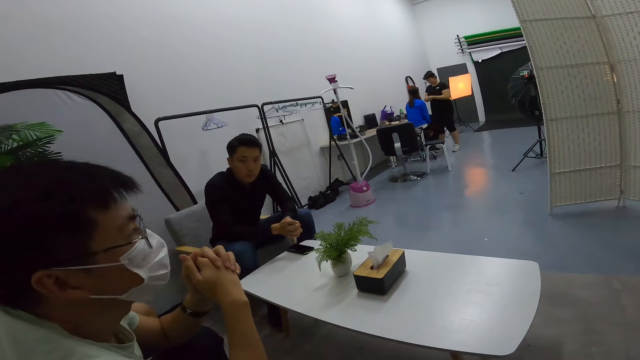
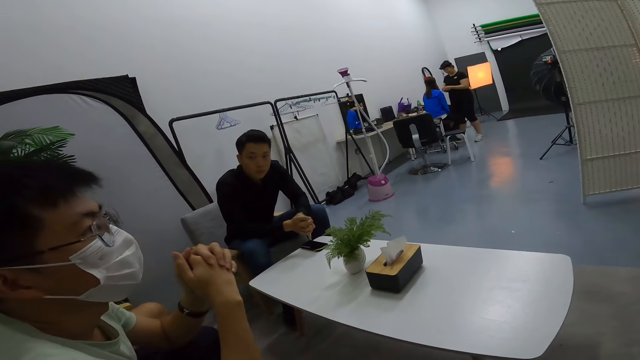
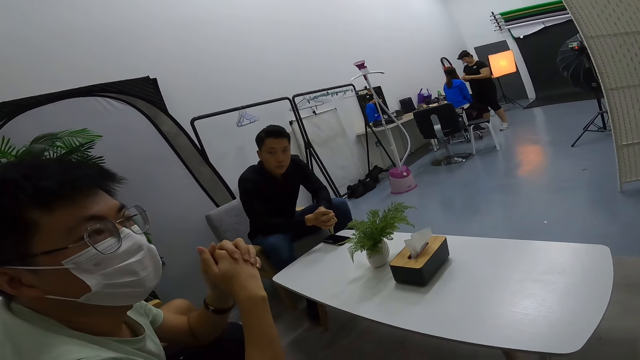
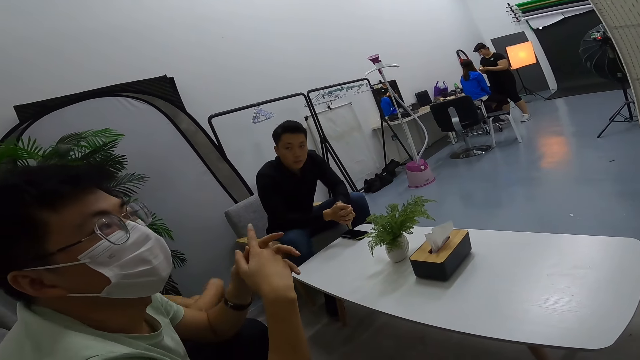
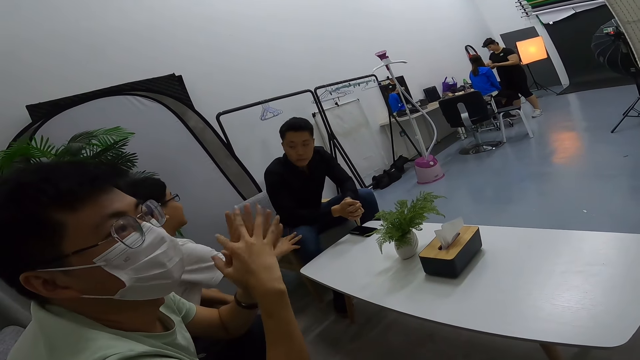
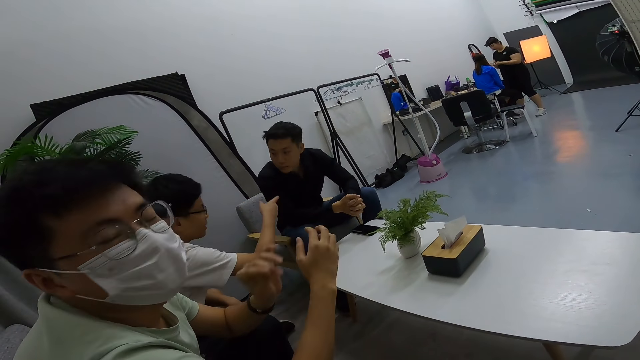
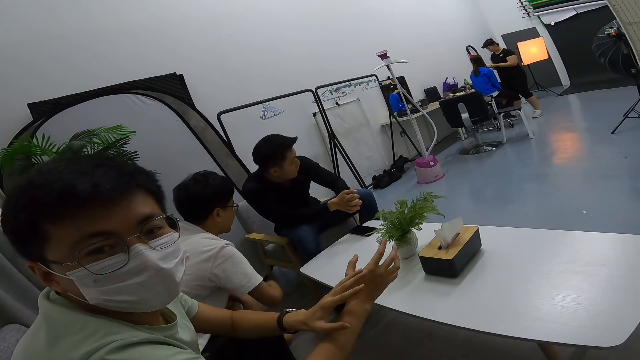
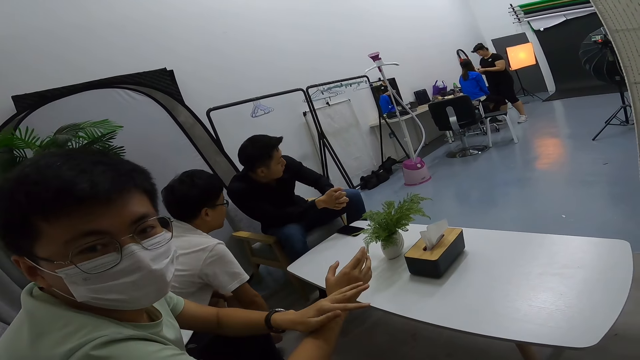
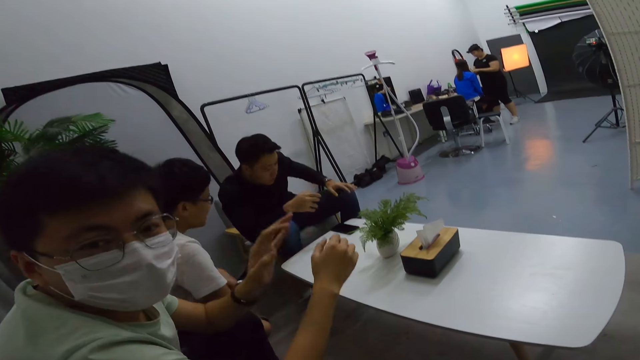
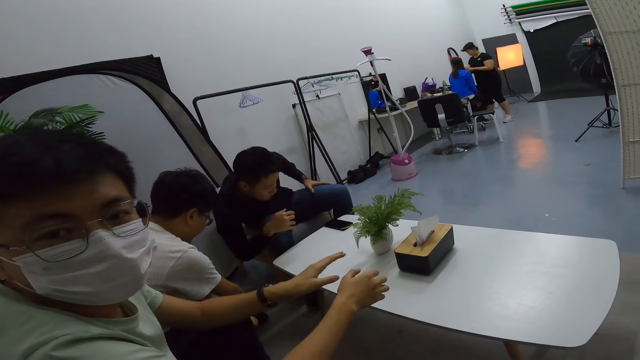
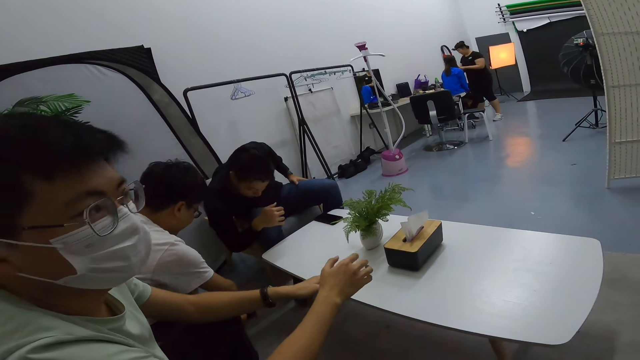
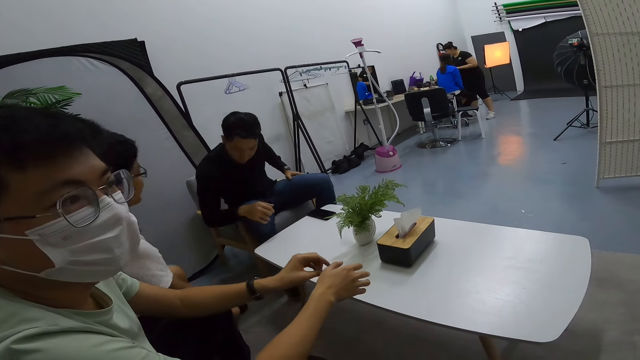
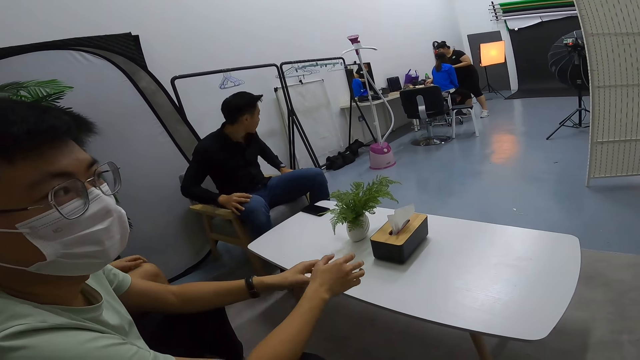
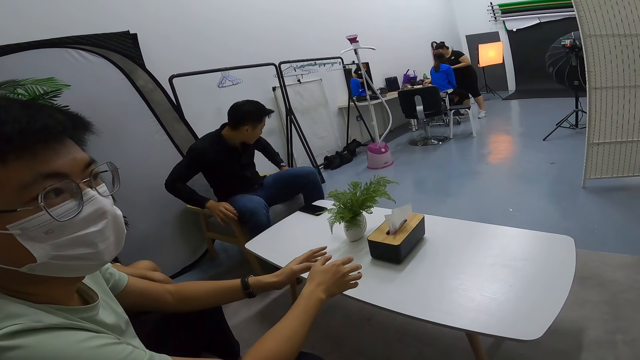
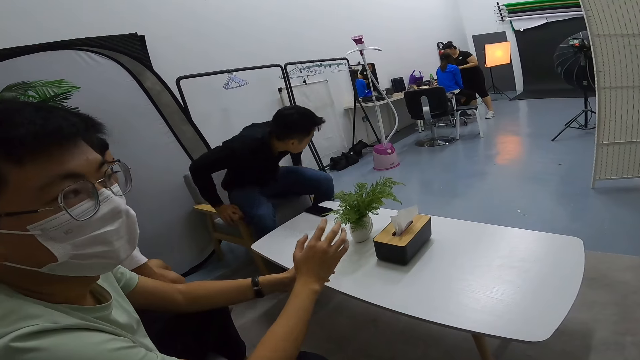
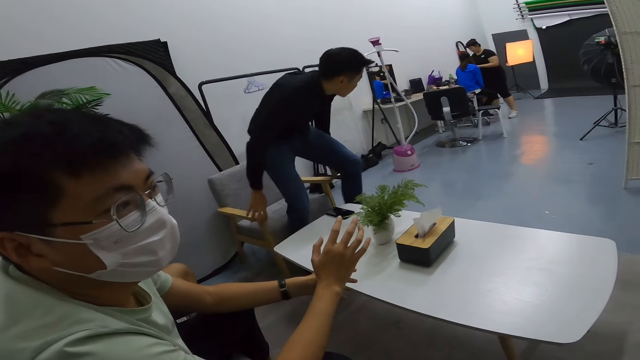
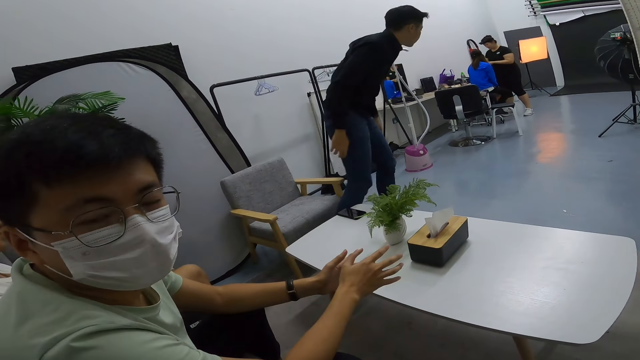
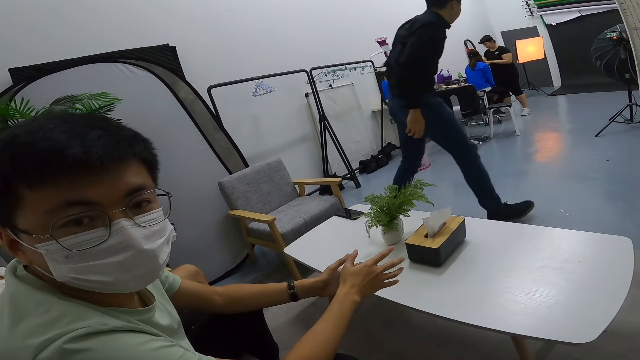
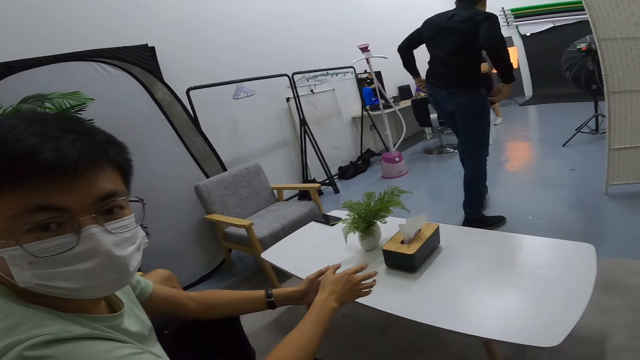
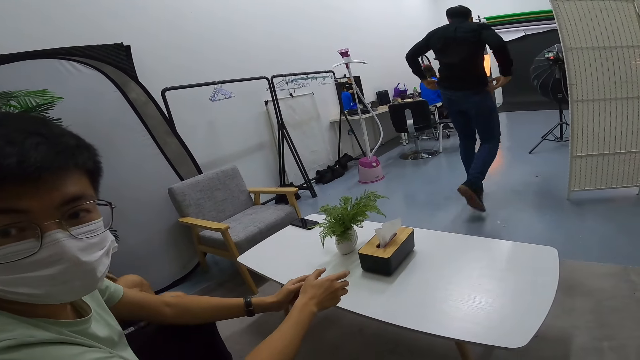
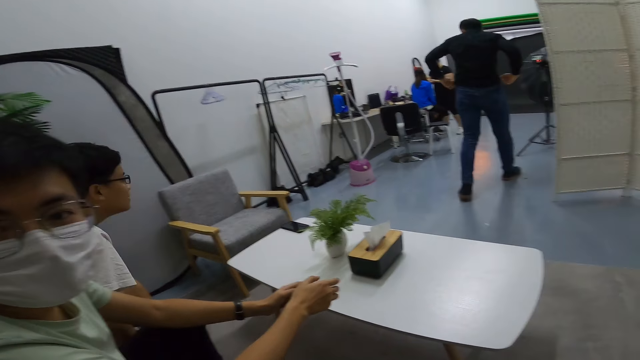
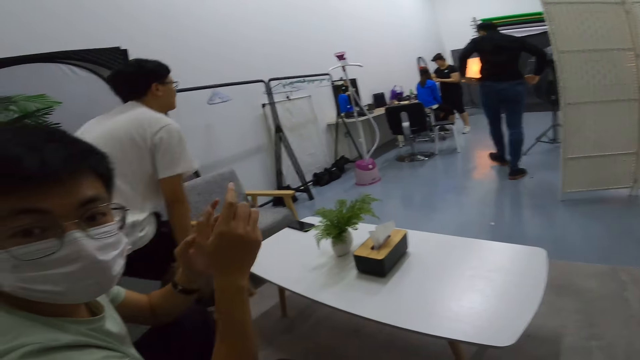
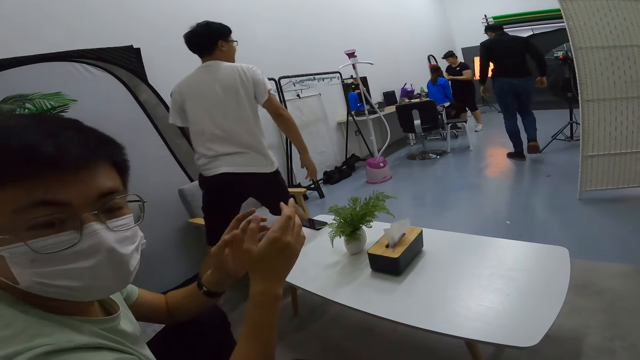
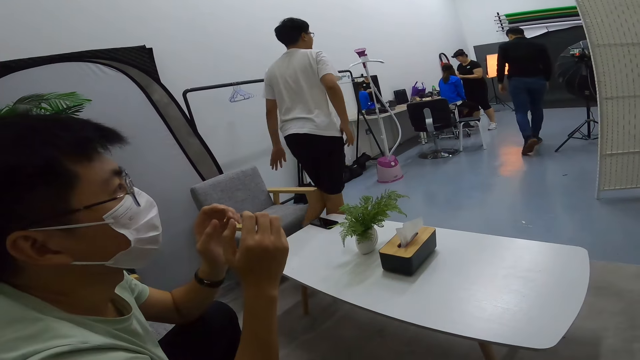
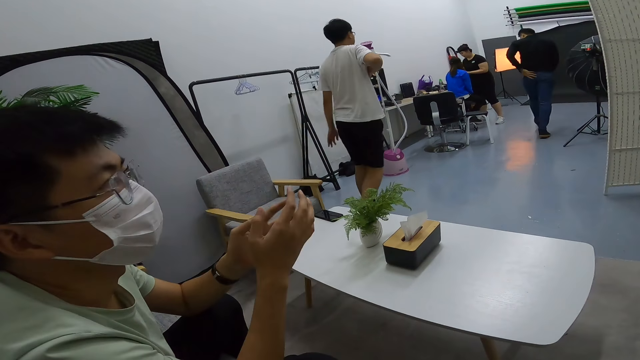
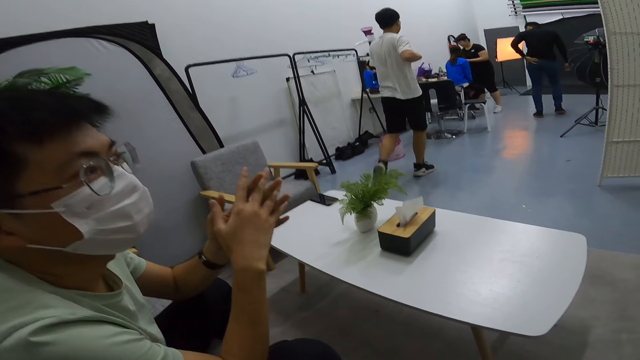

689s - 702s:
A man talks to the camera wearer. Another man and a third man converse. The second man stands up from his seat and walks away as the first man and the camera wearer converse. The first man talks to the camera wearer. The third man follows the second man as the first man and the camera wearer converse. The third man walks away.

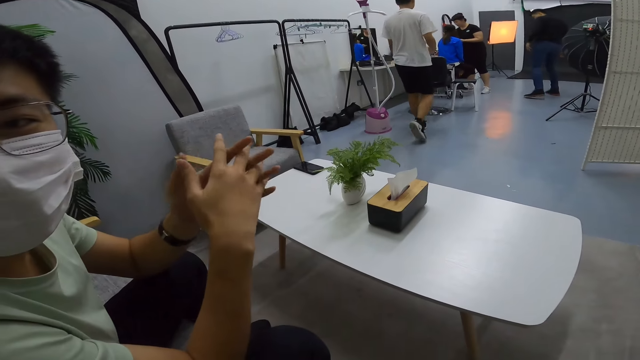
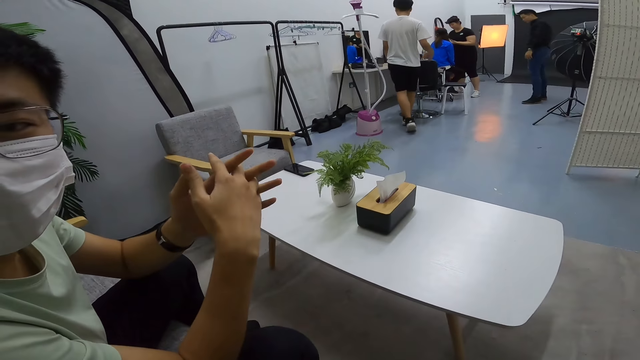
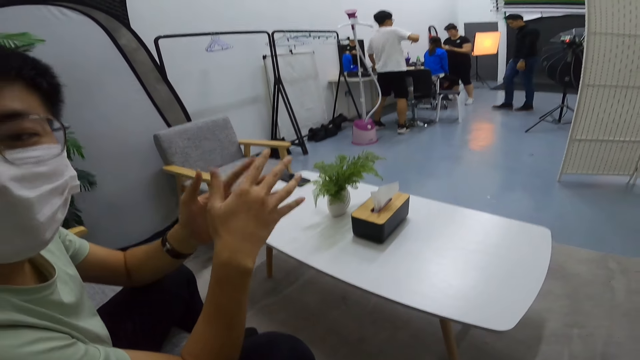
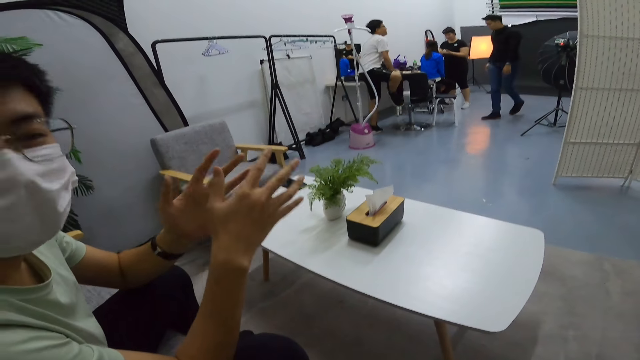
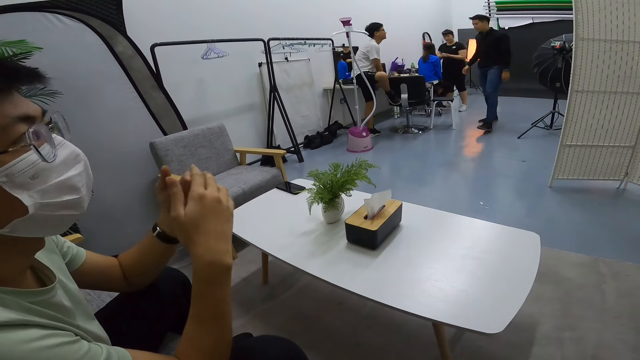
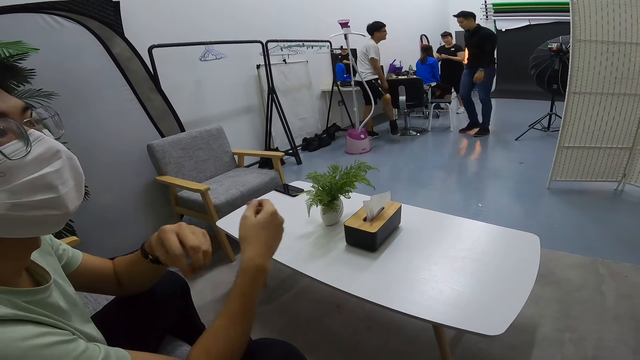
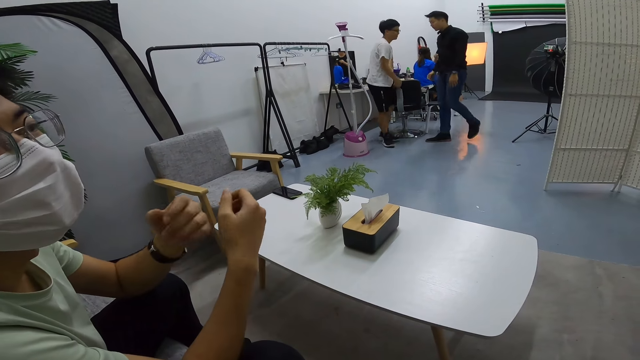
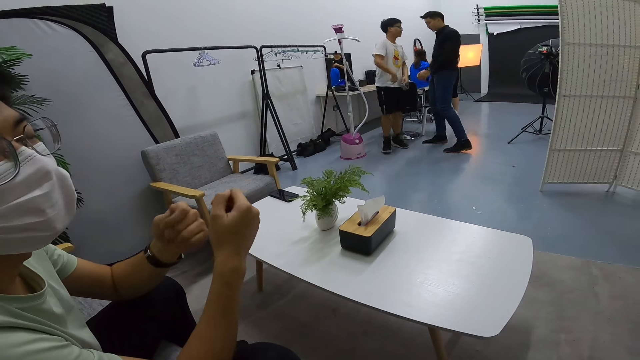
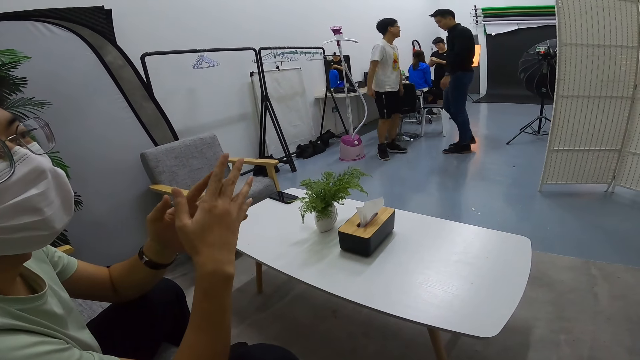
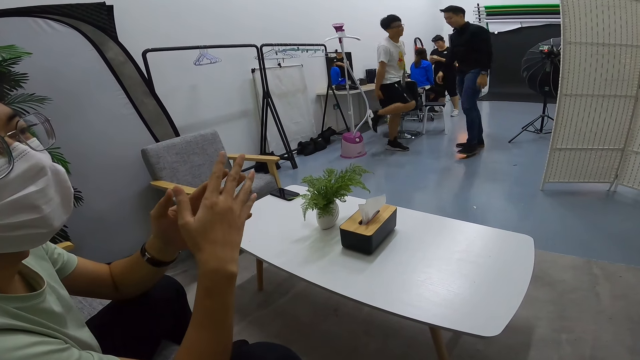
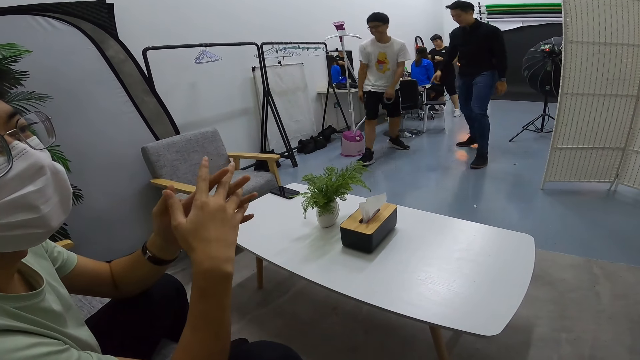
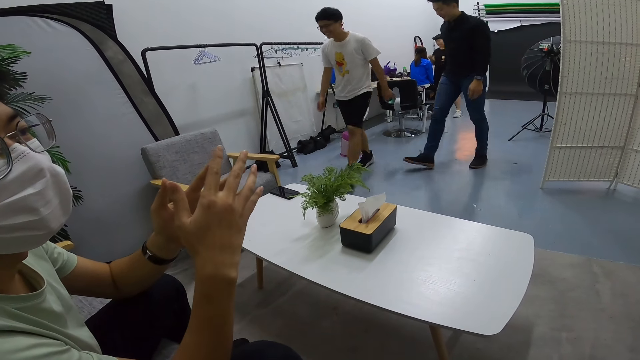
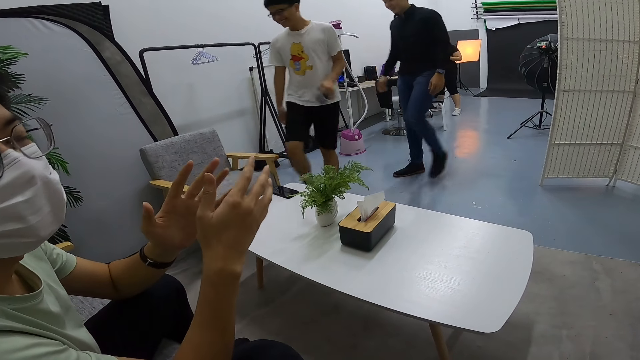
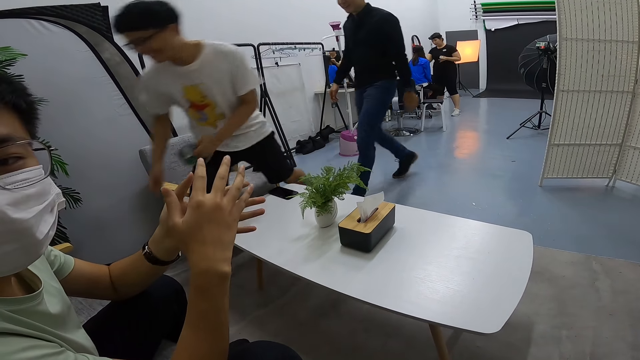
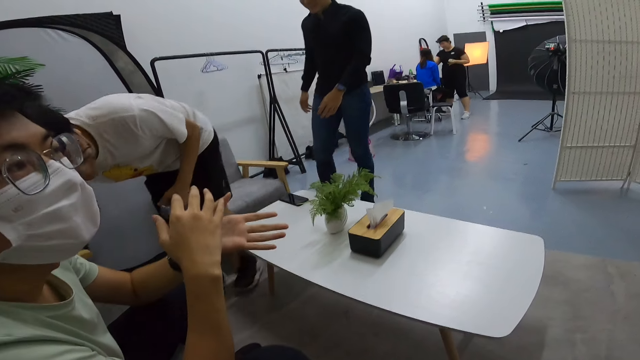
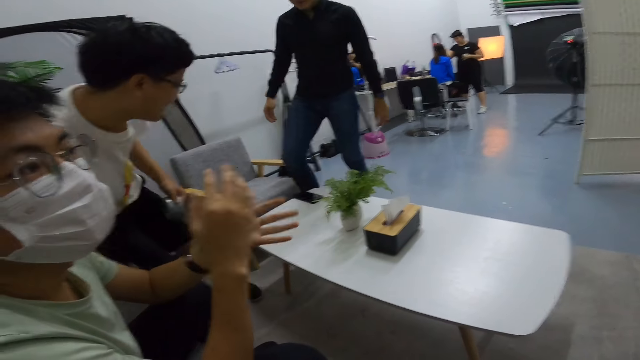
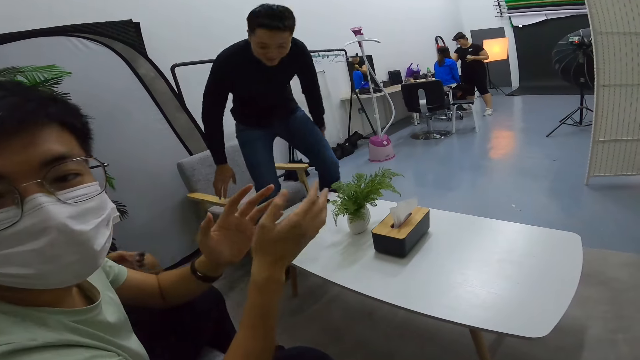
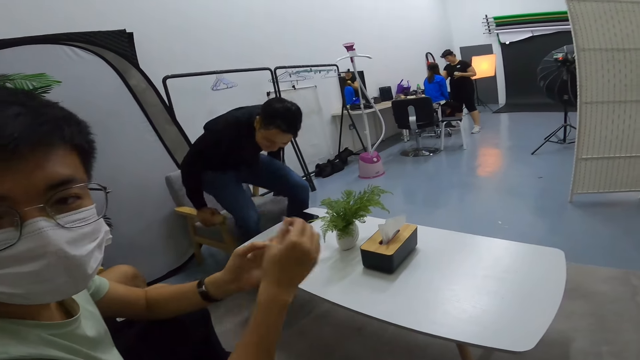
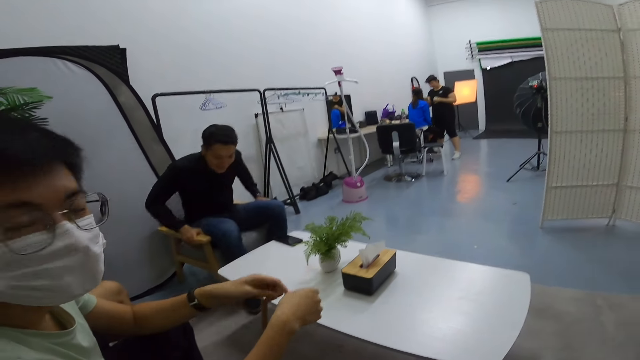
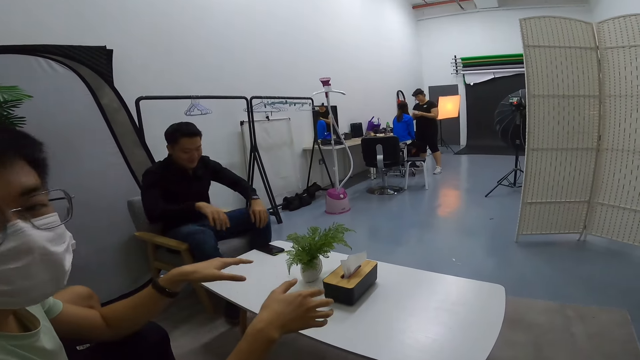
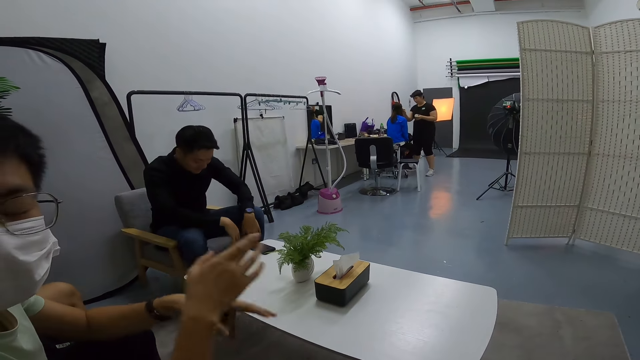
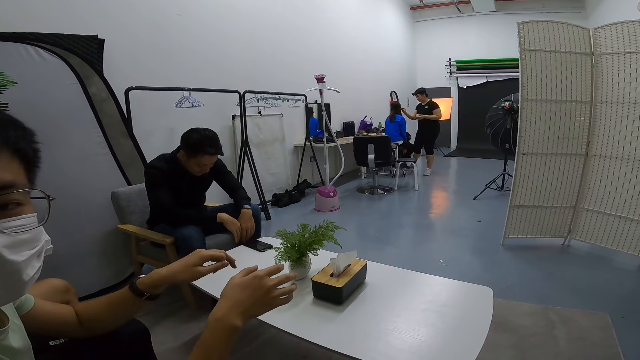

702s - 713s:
A person talks to the camera wearer. A man and another man return to their seats as a third man and the camera wearer converse. Another person sits beside the first person. A third person sits on the chair.
